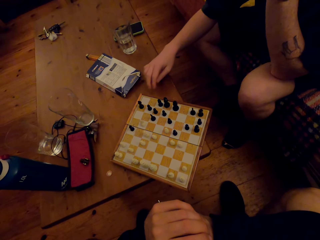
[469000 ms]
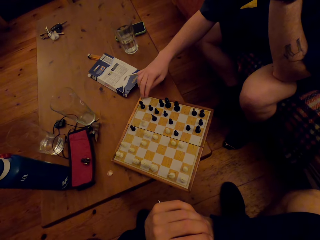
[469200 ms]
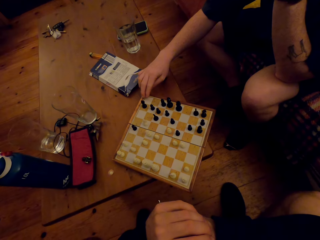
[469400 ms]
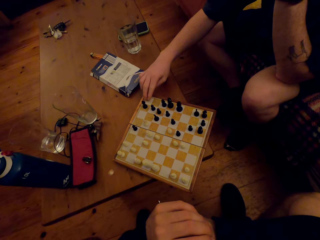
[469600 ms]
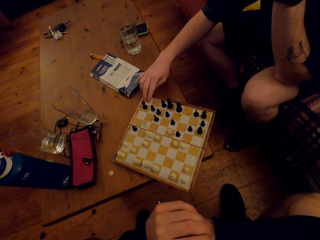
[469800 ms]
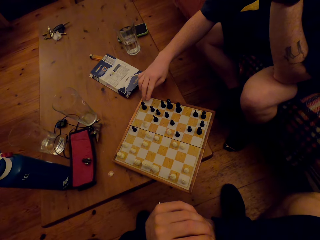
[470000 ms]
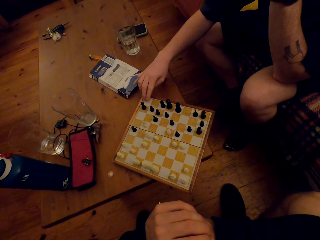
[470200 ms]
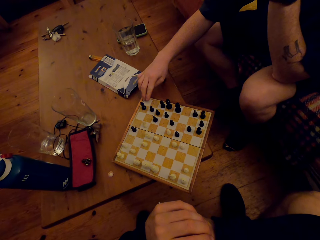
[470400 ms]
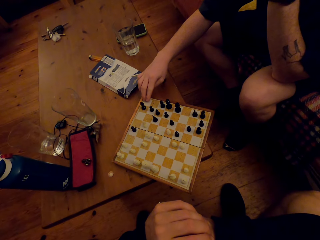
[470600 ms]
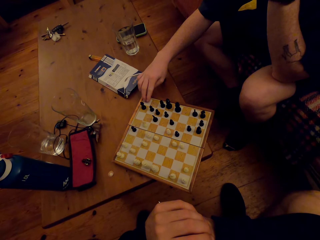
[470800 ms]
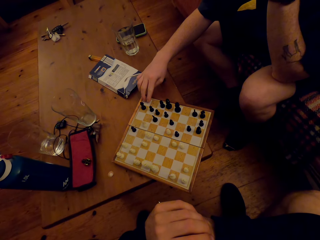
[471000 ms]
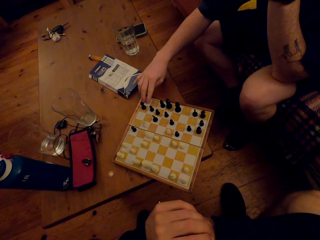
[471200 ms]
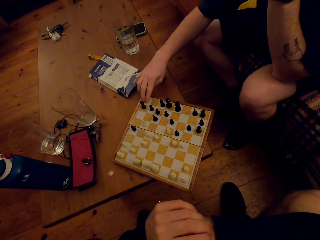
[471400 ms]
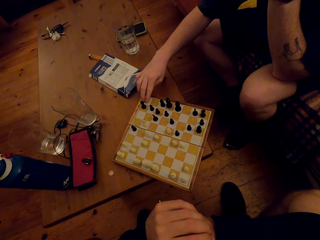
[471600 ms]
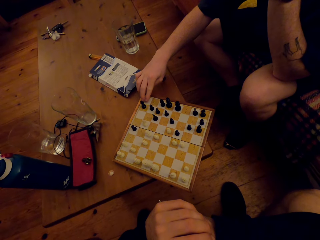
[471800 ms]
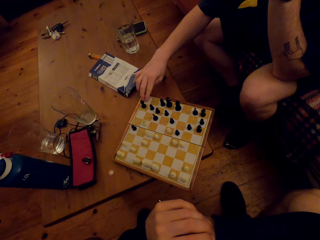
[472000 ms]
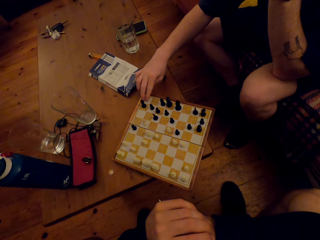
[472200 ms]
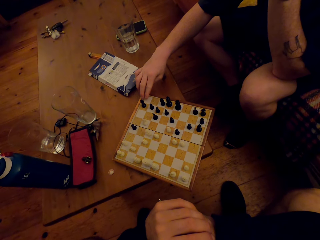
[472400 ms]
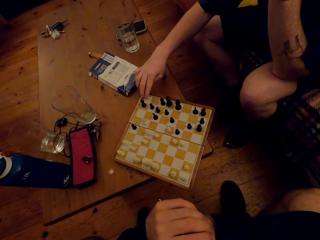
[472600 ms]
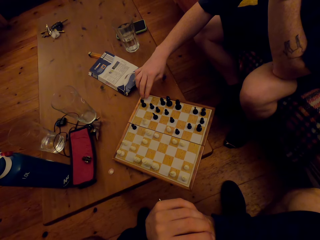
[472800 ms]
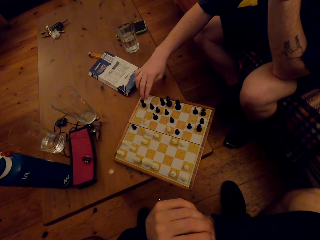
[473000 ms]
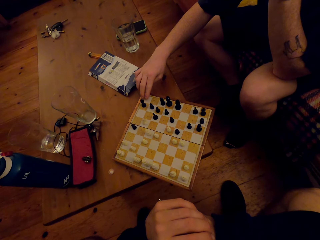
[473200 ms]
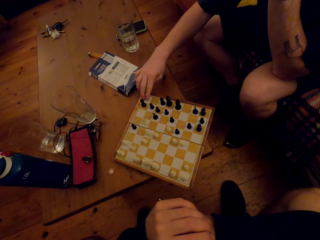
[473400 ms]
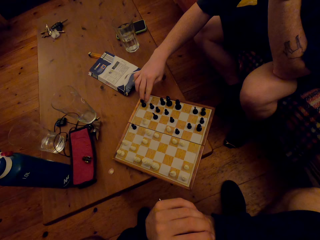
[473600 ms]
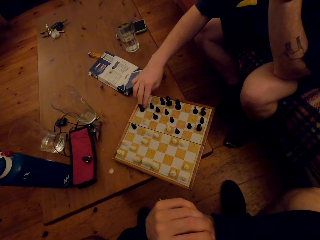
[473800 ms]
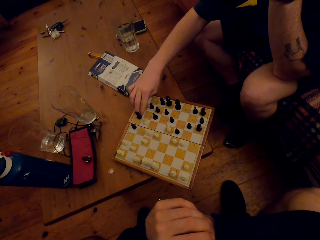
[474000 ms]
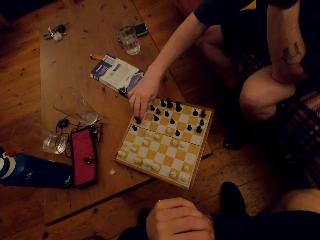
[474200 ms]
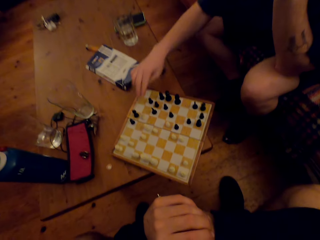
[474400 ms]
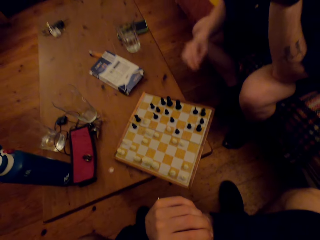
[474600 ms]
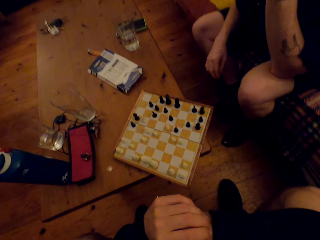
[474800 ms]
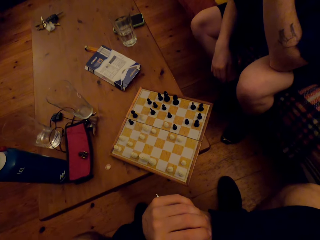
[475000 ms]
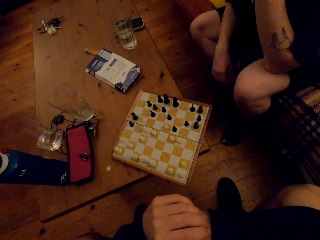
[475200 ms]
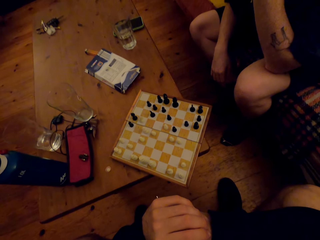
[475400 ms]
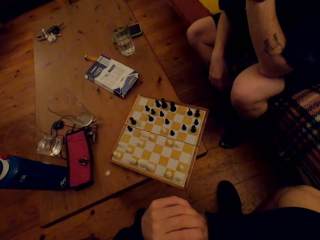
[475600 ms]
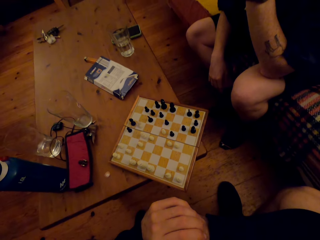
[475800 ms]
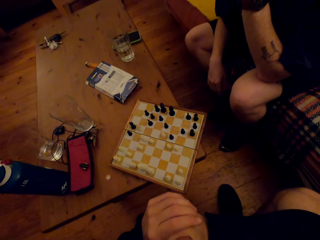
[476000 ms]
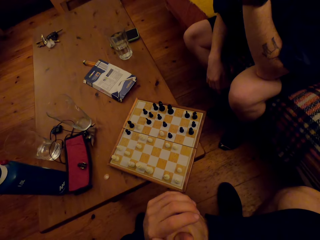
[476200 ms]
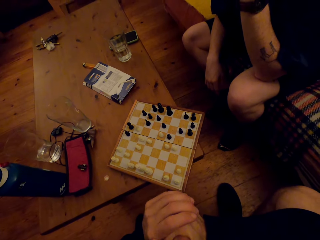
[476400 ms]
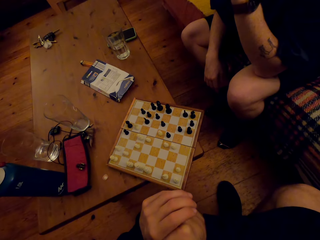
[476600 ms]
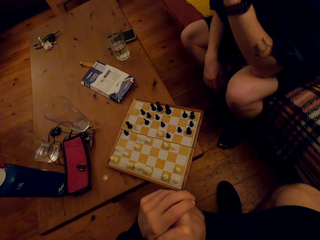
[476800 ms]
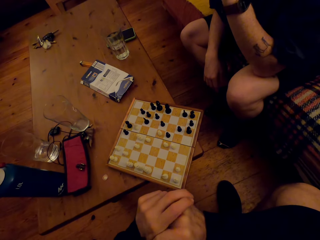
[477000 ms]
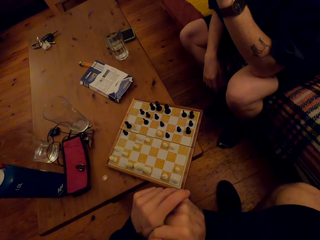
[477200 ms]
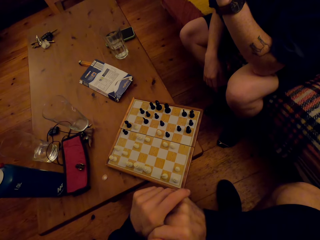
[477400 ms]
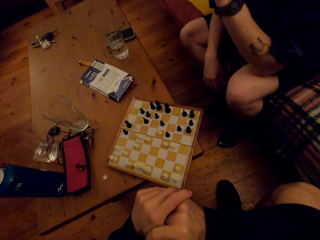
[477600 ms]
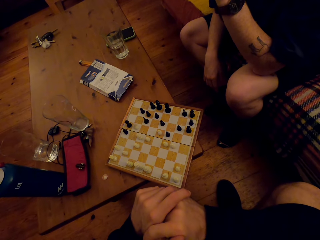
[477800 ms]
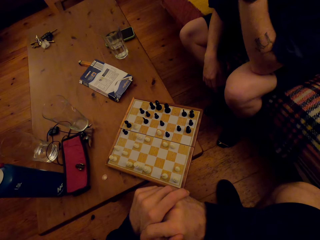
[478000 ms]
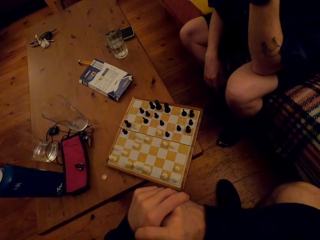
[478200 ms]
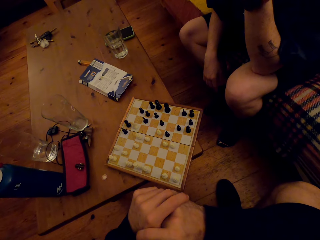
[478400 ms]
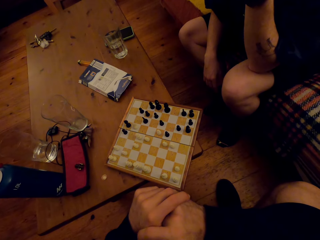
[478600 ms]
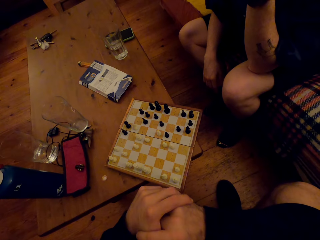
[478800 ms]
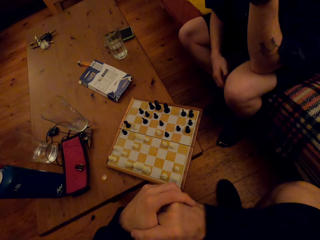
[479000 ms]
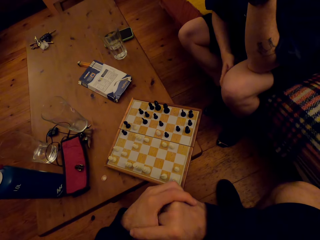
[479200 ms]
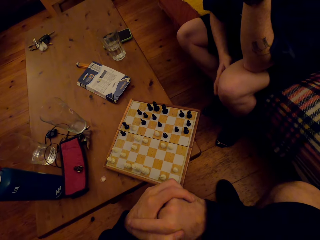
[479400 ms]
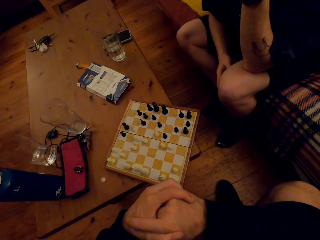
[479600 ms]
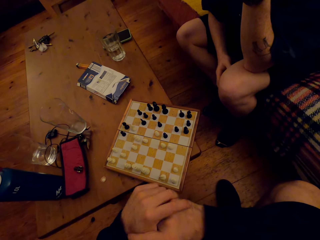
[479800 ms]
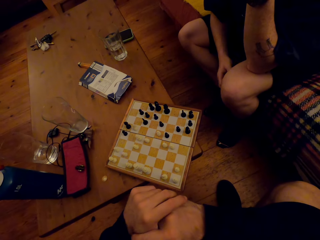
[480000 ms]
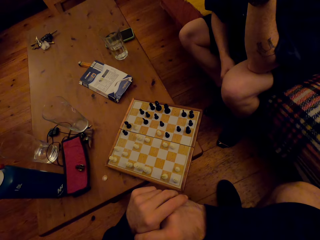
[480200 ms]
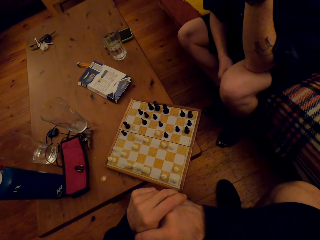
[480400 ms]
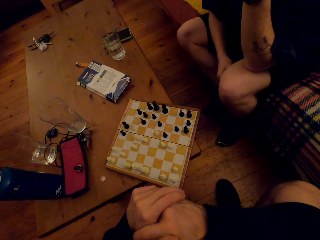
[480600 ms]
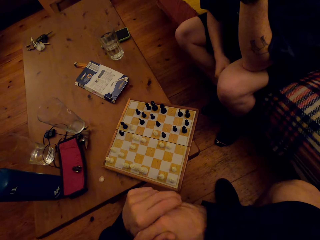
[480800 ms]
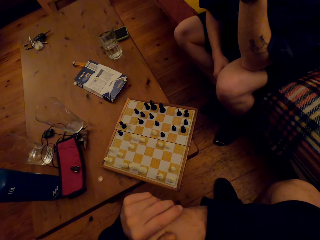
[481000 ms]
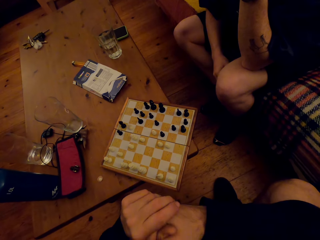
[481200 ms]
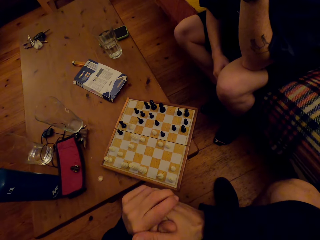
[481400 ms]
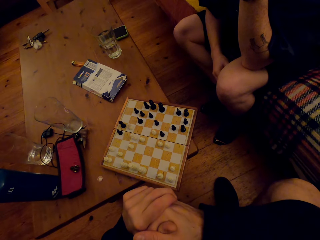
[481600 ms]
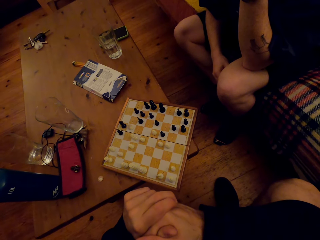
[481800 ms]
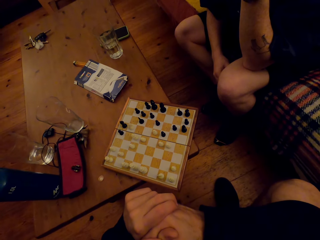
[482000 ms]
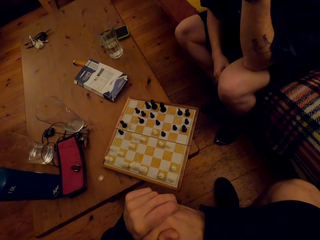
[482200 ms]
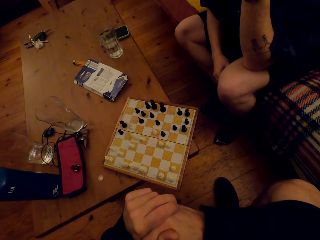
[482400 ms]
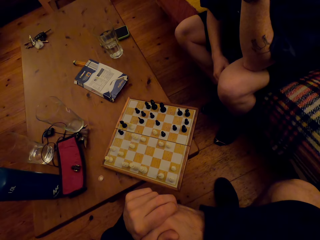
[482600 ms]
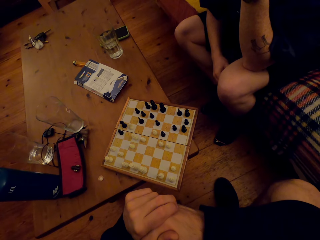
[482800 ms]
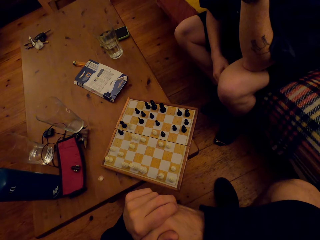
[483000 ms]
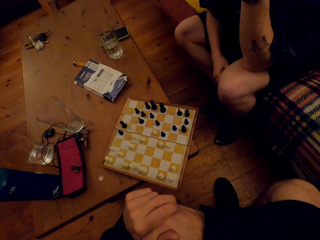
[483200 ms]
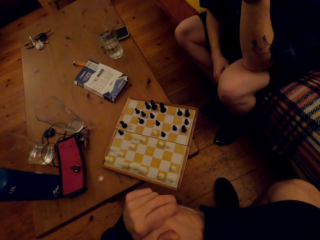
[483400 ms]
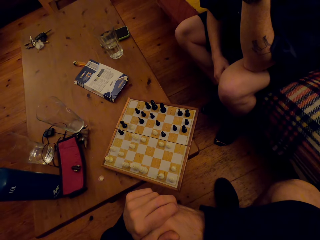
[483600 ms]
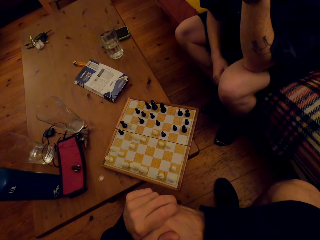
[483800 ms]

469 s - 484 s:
A man moves his right hand forward. The man touches the chess. The man moves the knight forward. The man lifts his hand up. The camera wearer moves his hands. The man moves his left hand. The camera wearer moves his leg. The man touches his leg with his right hand.

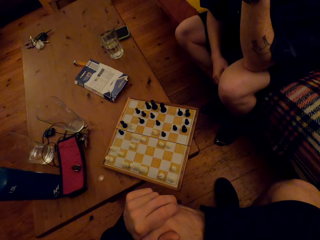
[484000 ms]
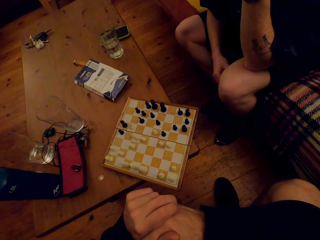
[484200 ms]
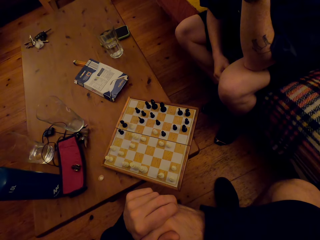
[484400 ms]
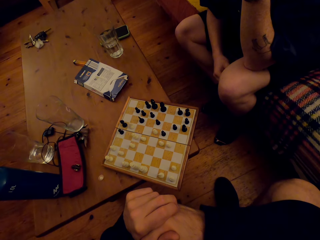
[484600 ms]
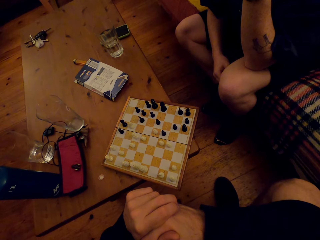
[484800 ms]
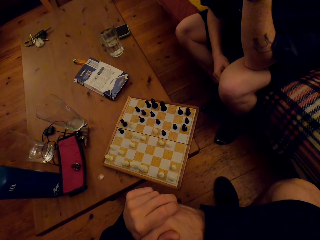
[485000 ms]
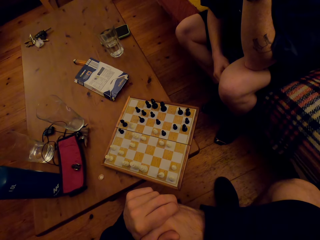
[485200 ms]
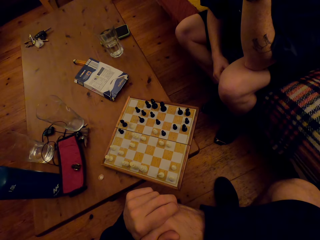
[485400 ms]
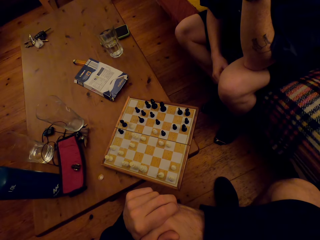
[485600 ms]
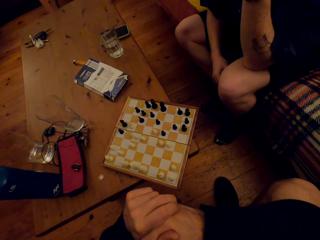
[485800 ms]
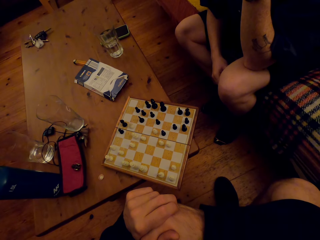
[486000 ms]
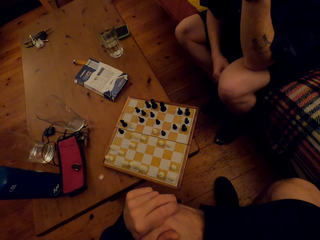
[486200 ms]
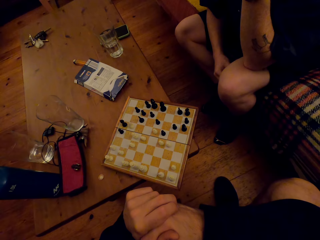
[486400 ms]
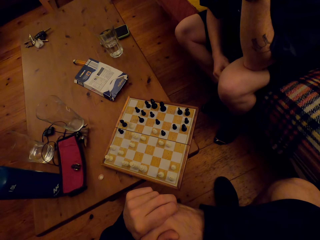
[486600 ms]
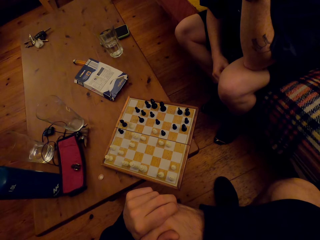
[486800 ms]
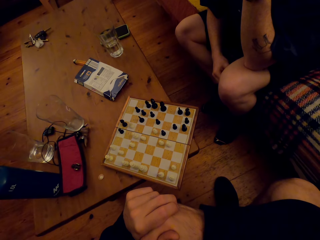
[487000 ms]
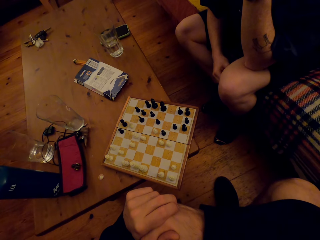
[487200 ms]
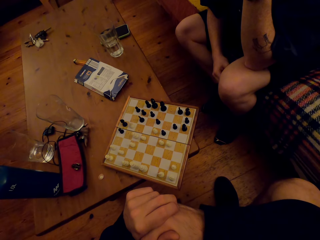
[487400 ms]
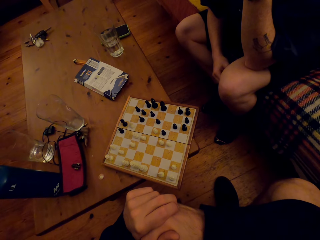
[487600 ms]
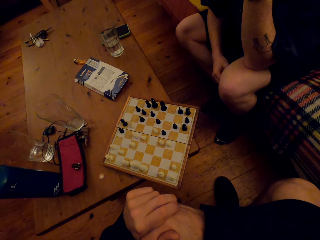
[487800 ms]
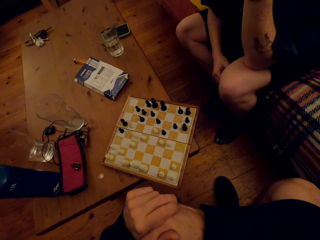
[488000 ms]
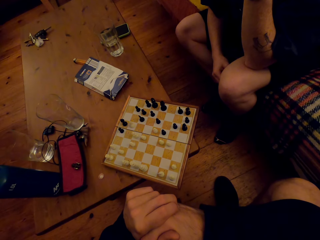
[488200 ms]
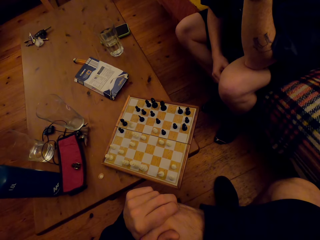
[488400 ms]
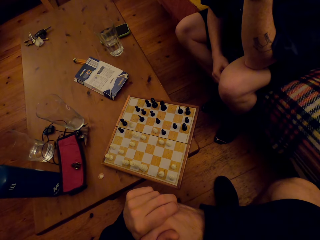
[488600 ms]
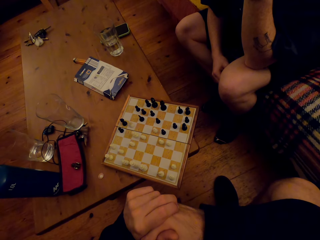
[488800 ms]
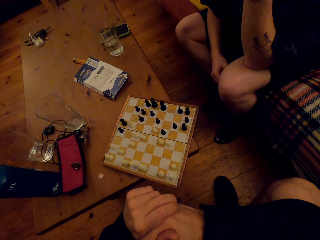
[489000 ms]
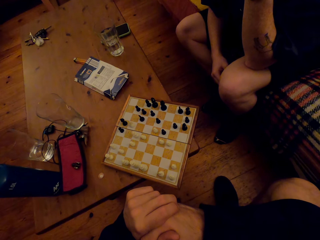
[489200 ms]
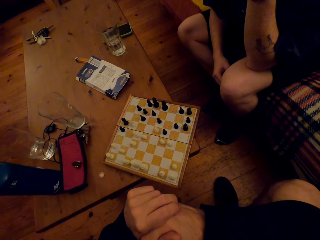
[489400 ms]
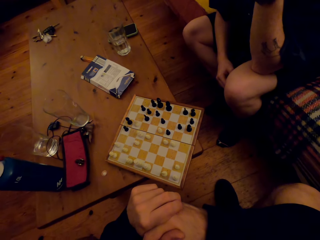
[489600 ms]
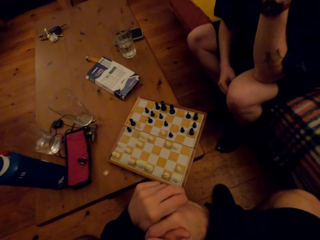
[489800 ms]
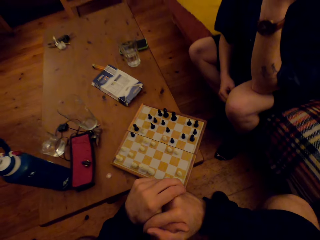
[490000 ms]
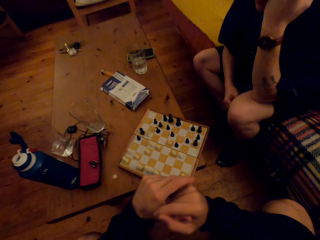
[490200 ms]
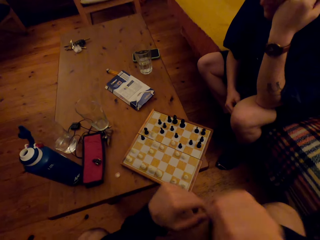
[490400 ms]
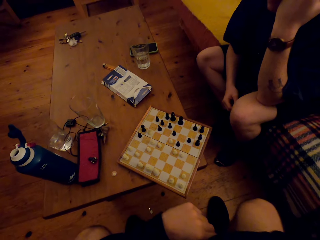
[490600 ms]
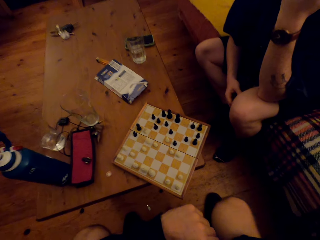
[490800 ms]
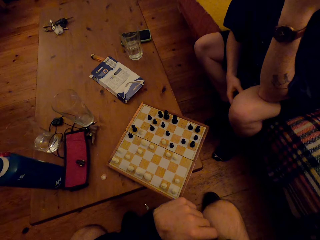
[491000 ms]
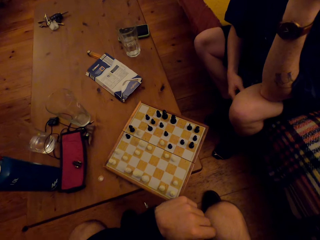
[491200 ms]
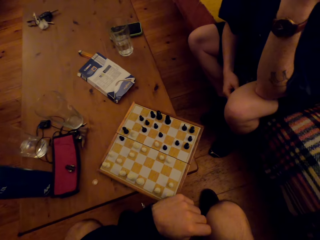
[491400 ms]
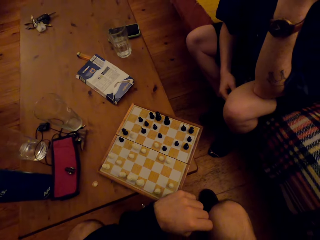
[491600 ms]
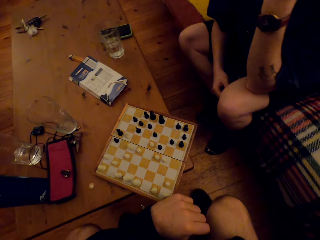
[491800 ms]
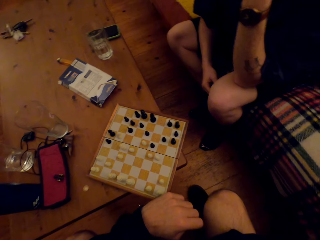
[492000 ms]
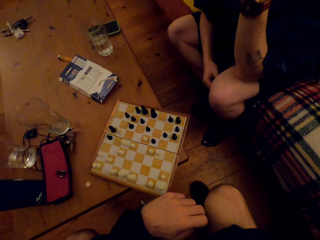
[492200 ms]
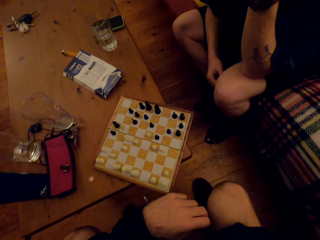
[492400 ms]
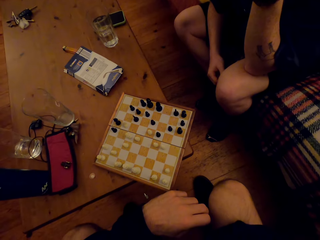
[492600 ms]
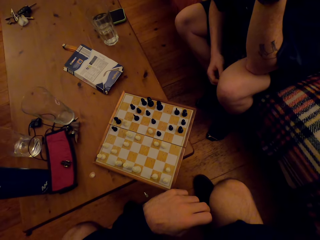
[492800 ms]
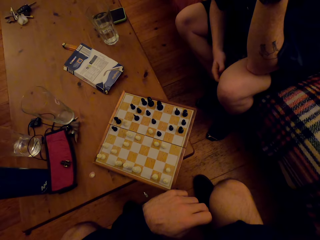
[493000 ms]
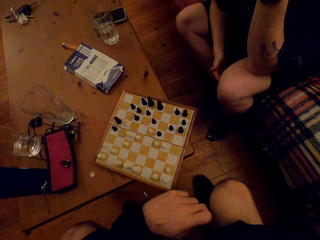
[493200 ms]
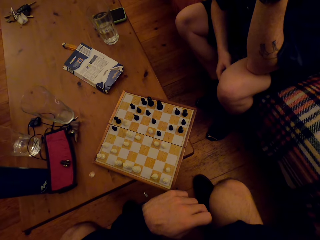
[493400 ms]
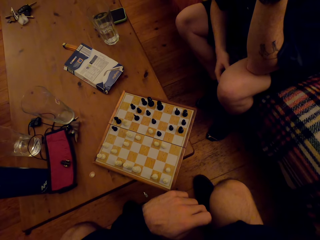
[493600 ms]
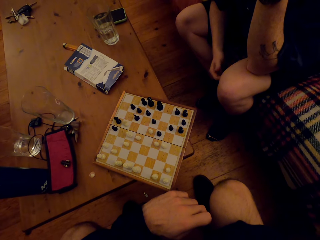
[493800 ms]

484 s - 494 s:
The camera wearer moves his hands.
